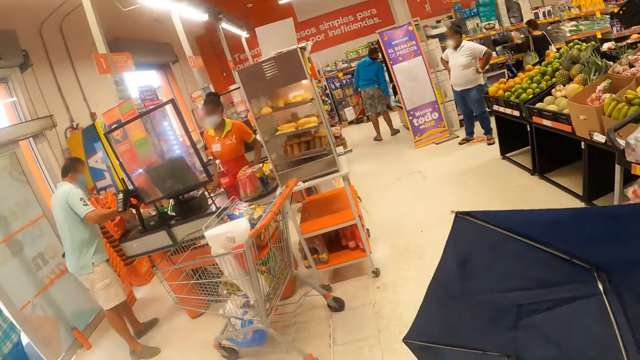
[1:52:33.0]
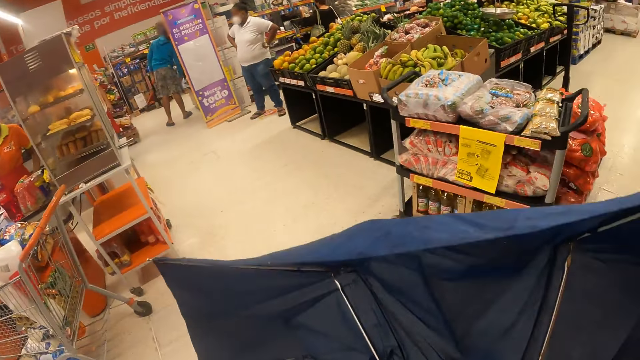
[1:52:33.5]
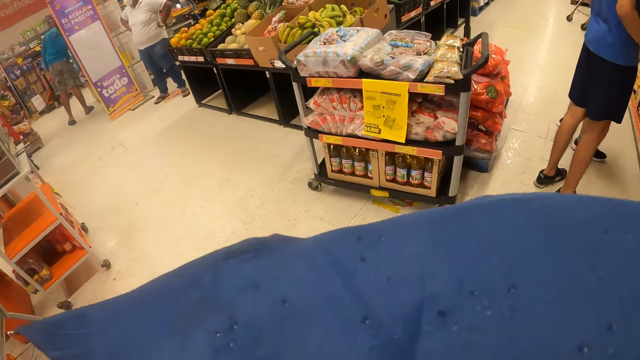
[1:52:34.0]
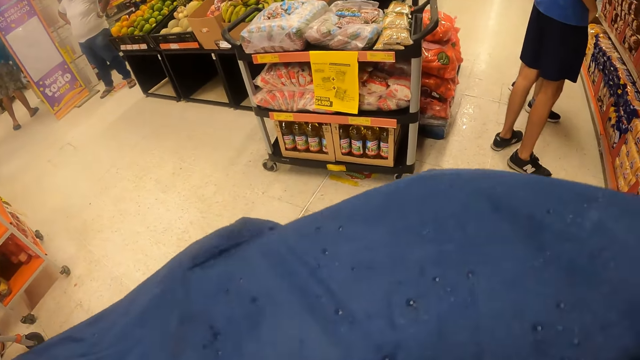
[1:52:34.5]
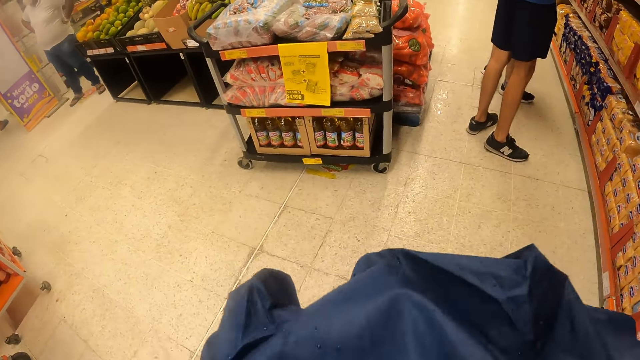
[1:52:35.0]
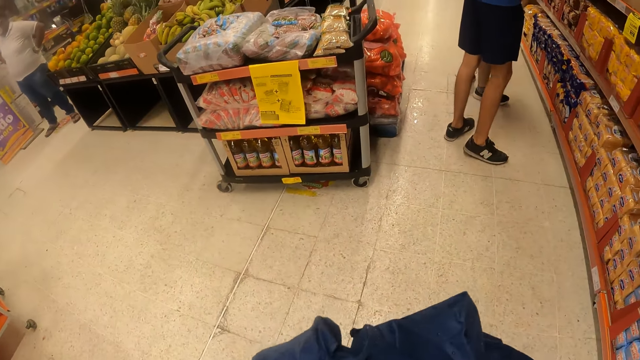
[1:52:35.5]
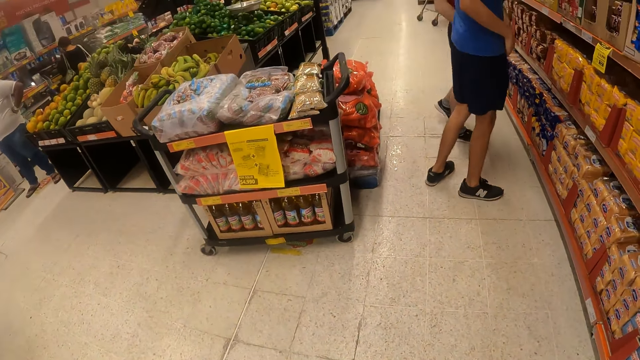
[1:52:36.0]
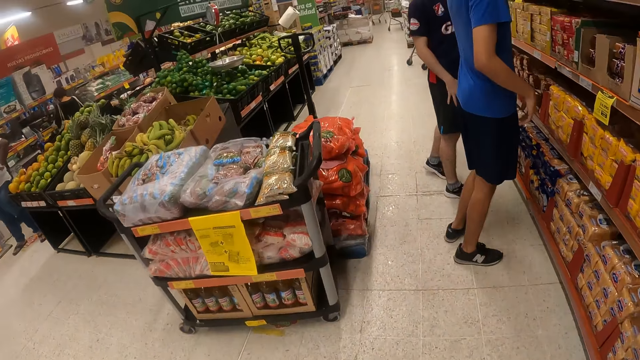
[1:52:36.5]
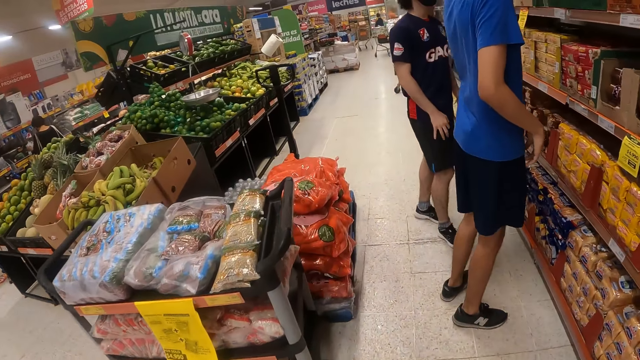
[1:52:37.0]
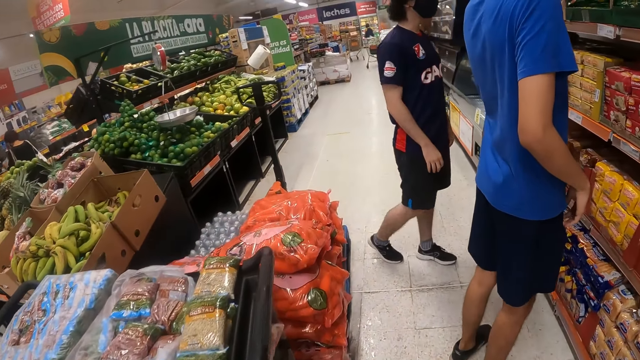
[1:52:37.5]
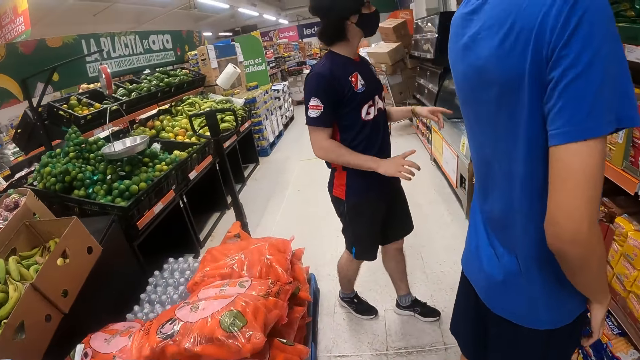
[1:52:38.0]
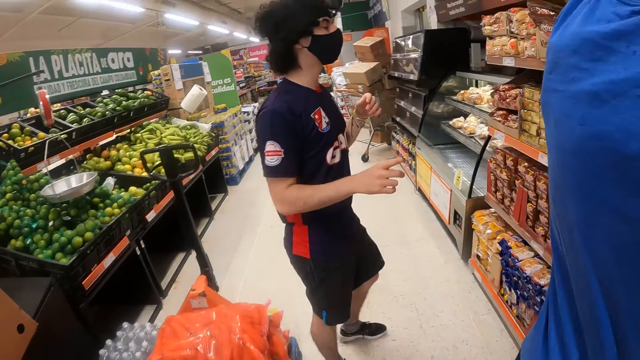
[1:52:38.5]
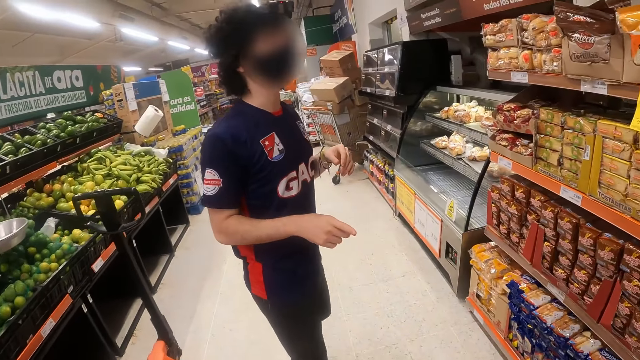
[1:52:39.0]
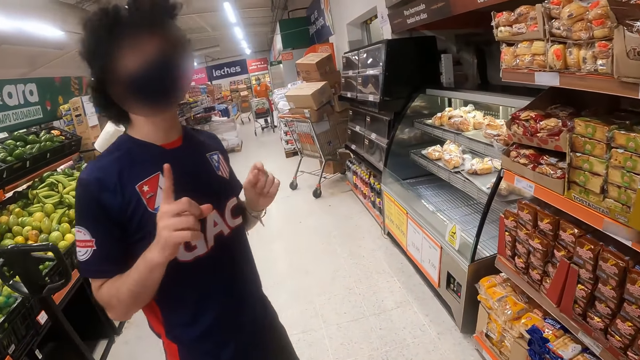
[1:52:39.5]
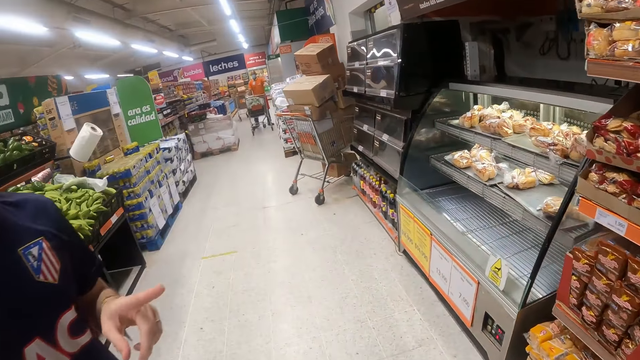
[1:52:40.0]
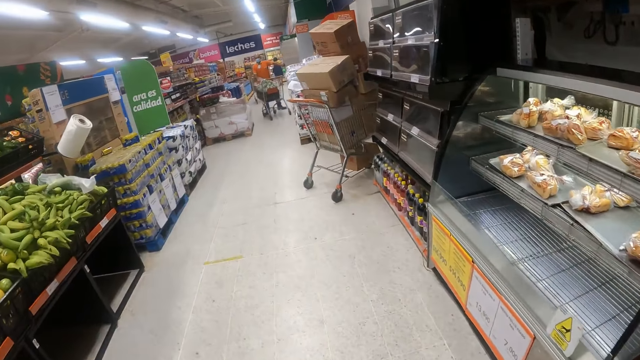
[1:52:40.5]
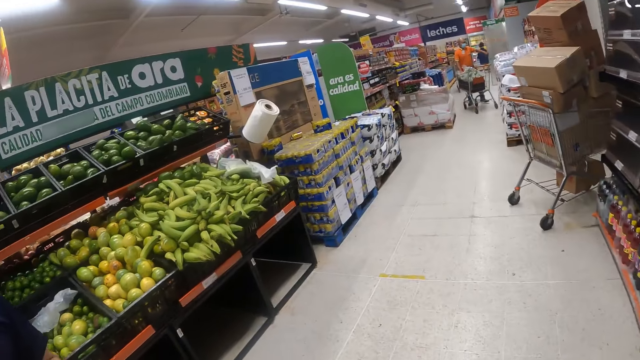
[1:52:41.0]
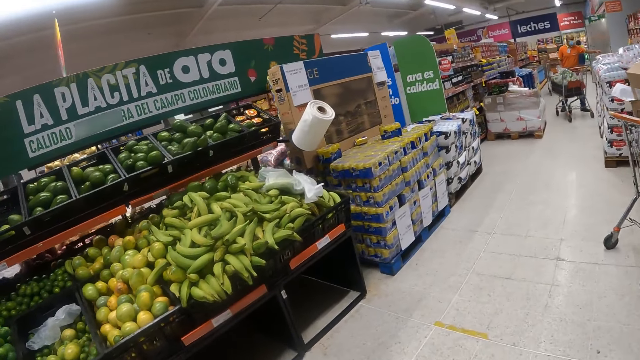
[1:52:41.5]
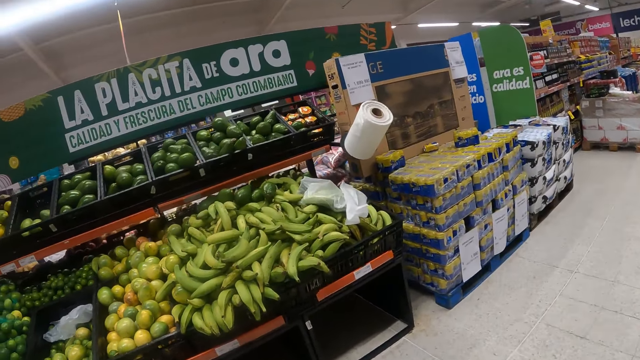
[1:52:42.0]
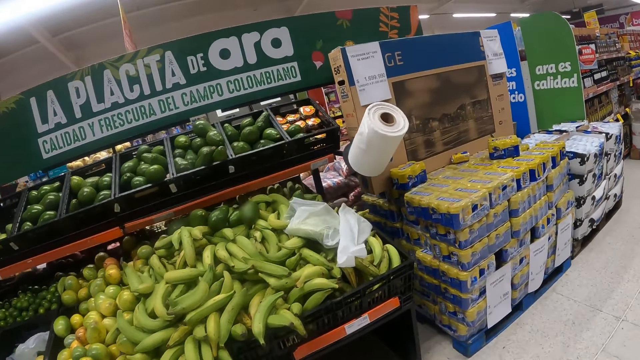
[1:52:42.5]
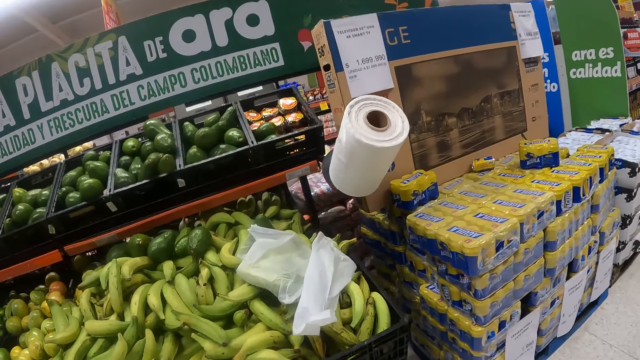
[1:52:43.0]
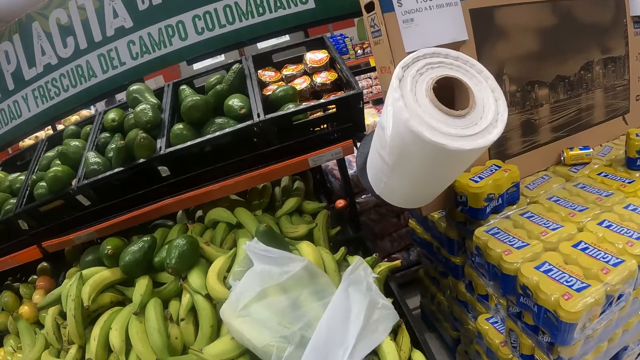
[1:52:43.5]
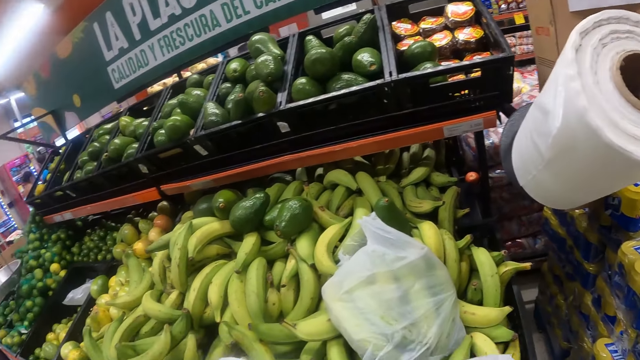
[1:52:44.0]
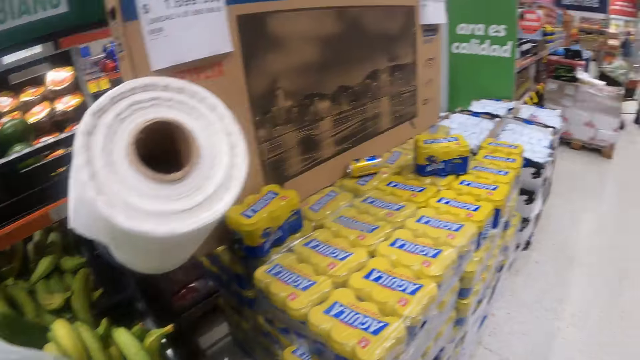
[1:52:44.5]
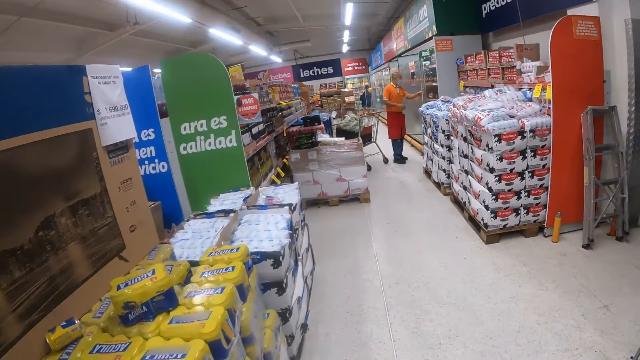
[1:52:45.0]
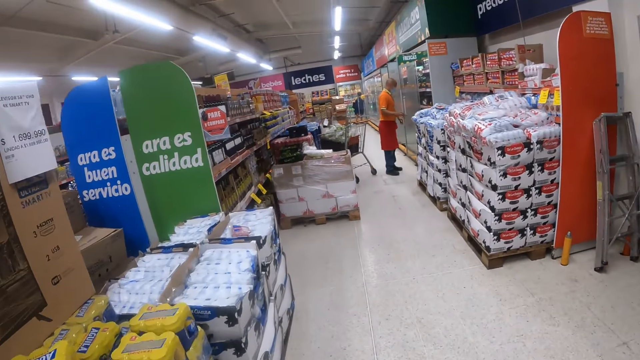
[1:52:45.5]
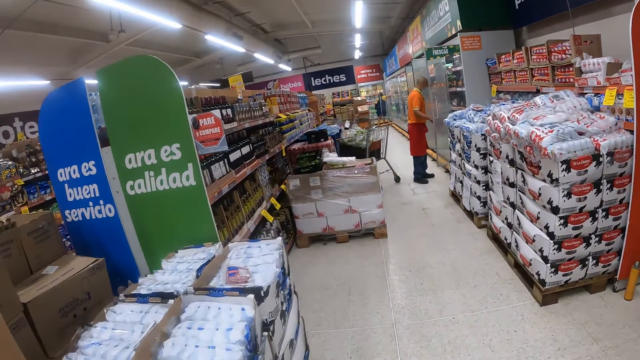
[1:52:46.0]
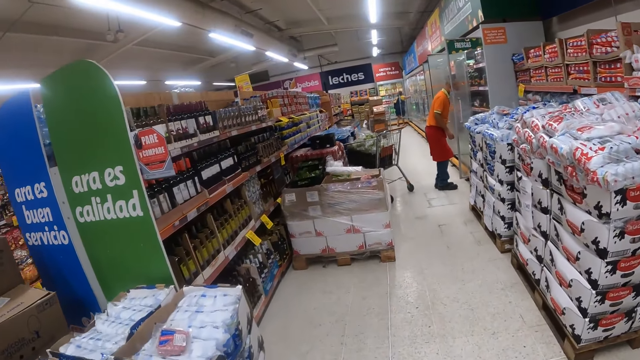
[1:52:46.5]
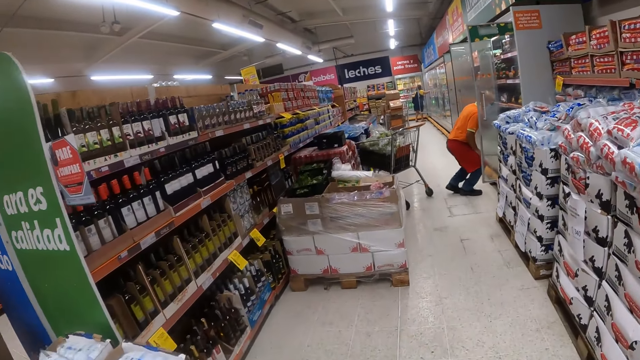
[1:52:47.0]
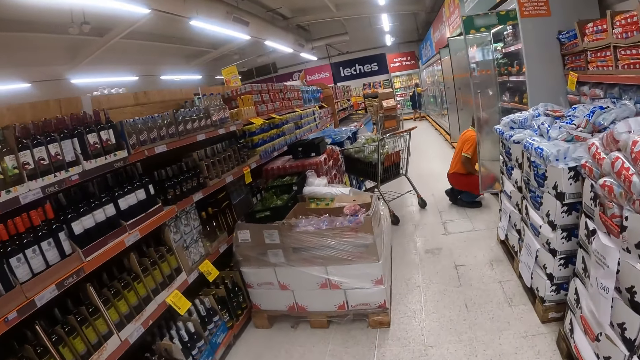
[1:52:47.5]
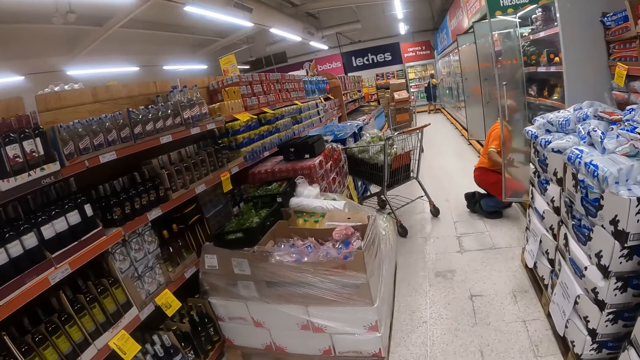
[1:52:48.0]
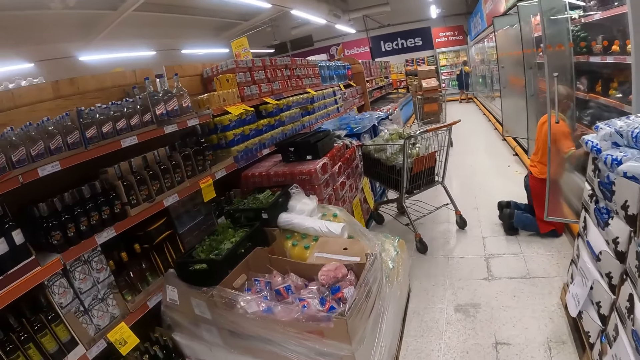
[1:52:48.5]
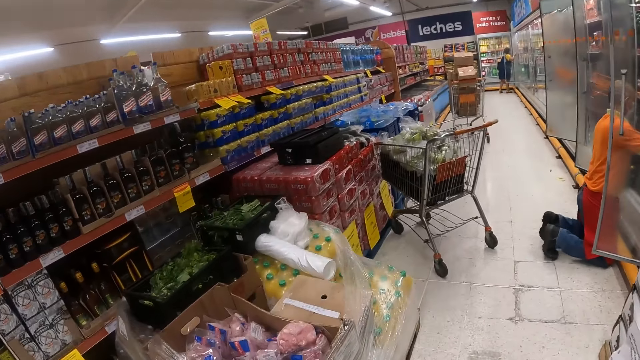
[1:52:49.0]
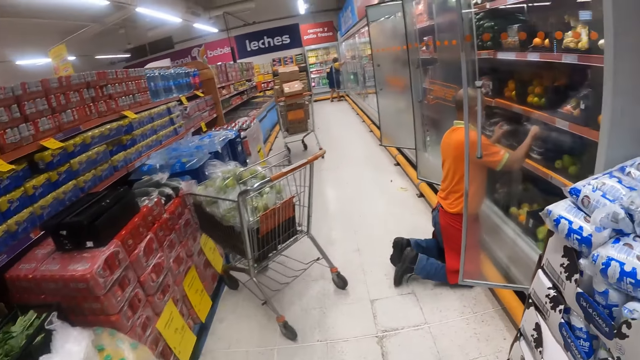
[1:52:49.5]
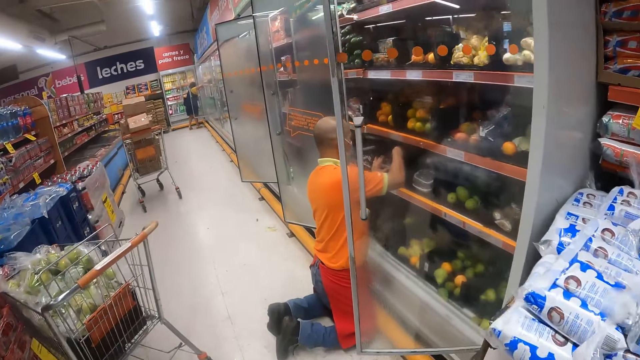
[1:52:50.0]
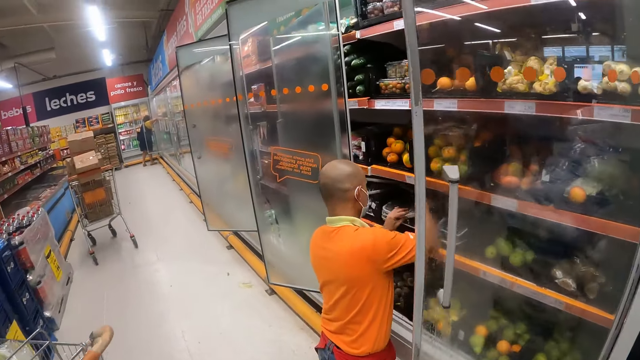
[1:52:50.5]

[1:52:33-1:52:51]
The camera wearer closes the umbrella. They walk in the supermarket. They look sideways. They walk in the supermarket.

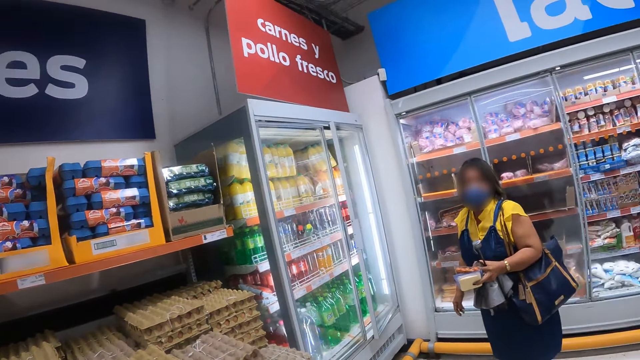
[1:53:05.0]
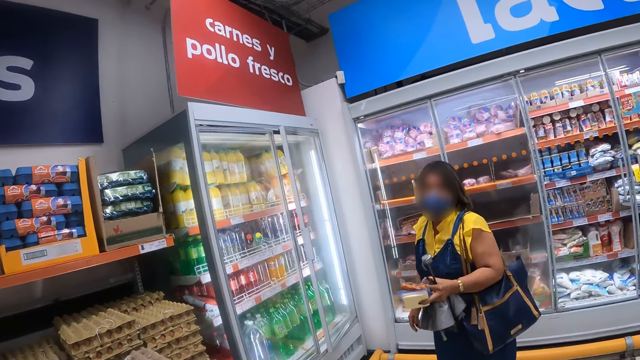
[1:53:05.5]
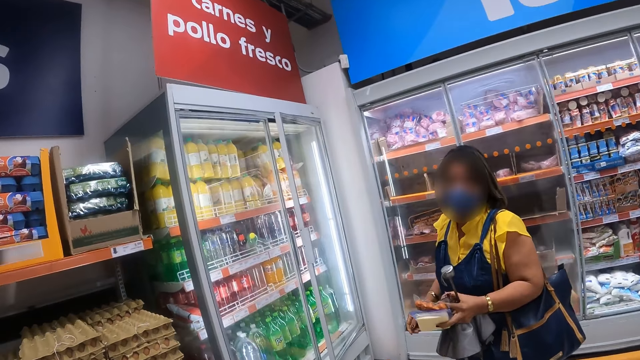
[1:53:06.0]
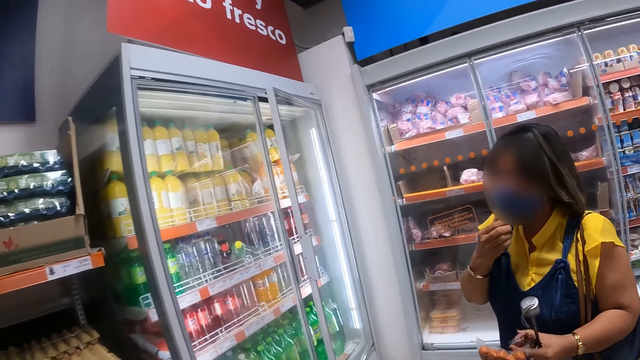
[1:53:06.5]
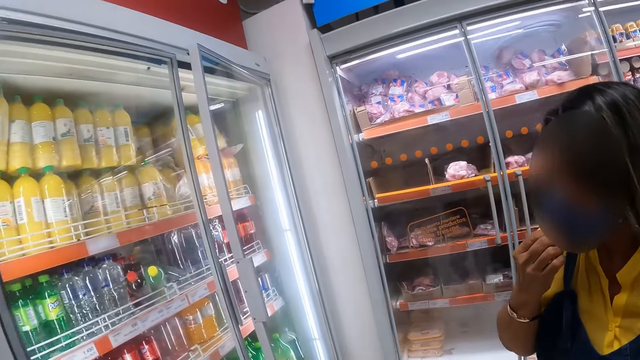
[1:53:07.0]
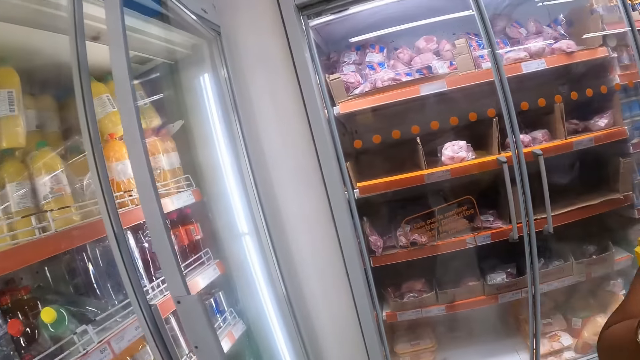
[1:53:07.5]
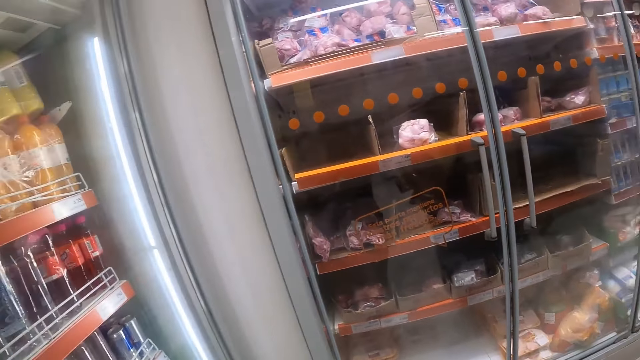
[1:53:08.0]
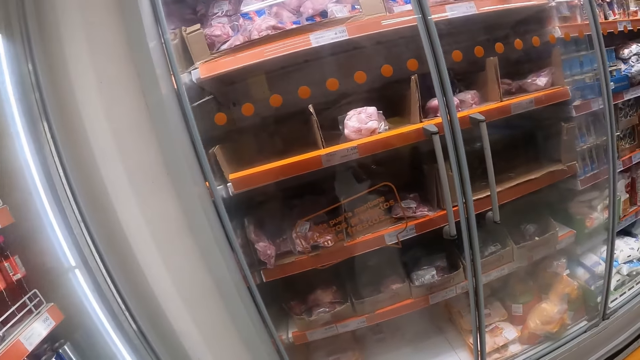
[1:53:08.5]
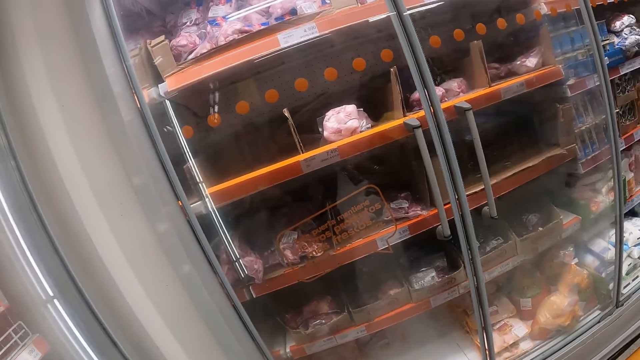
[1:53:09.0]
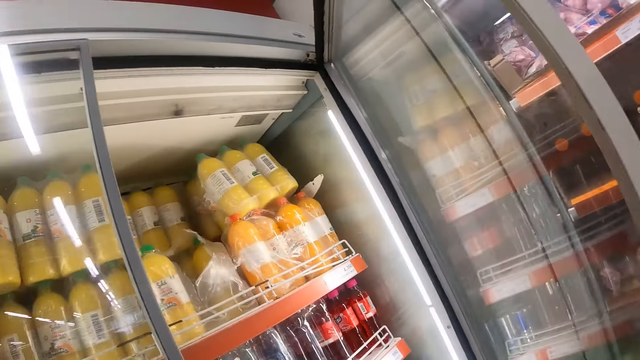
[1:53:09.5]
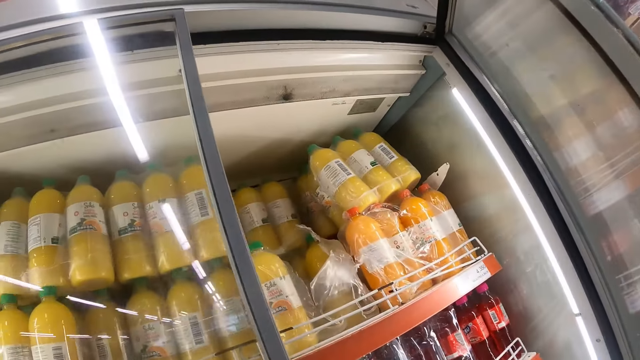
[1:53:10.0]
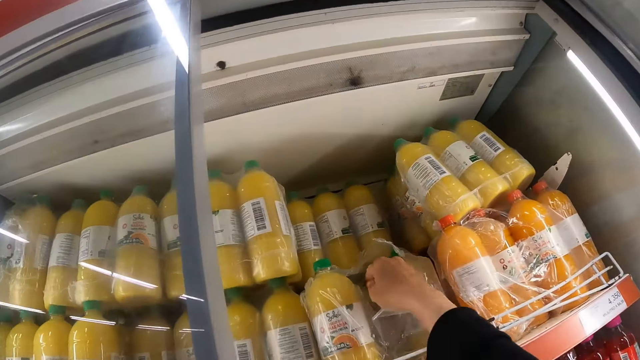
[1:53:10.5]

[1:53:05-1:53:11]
The camera wearer talks to a woman. They walk in the supermarket. They open the fridge.
